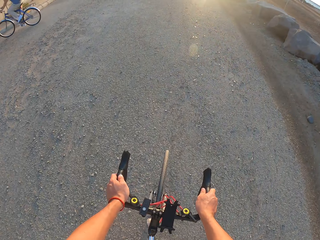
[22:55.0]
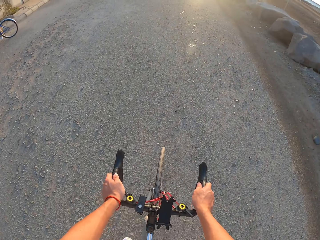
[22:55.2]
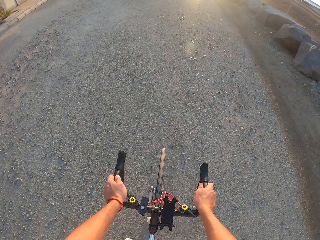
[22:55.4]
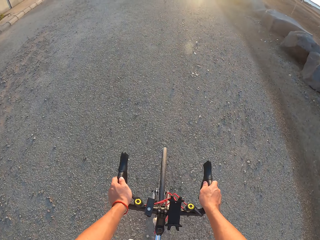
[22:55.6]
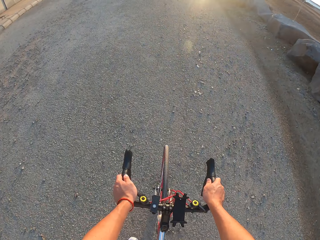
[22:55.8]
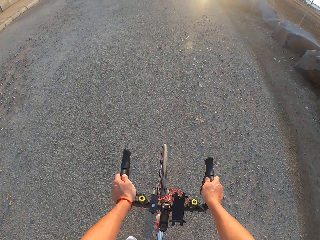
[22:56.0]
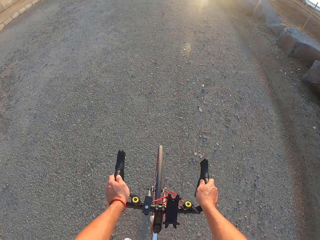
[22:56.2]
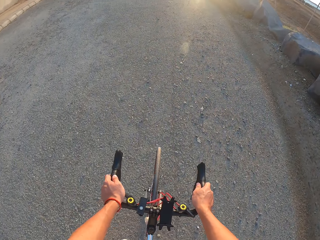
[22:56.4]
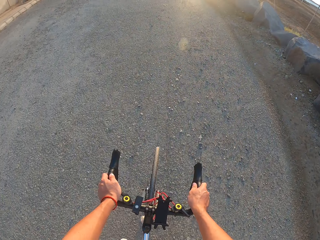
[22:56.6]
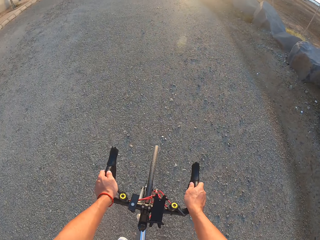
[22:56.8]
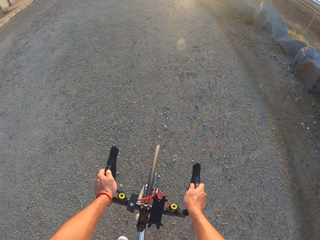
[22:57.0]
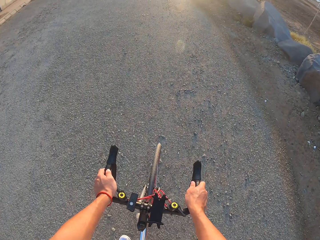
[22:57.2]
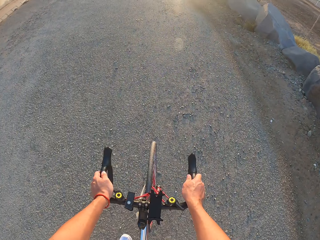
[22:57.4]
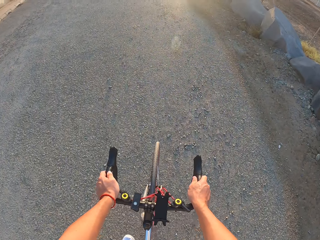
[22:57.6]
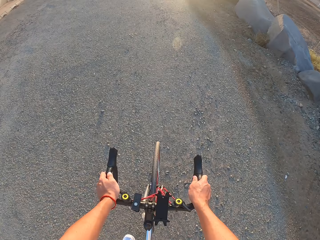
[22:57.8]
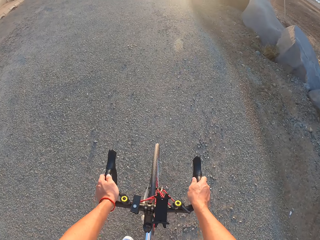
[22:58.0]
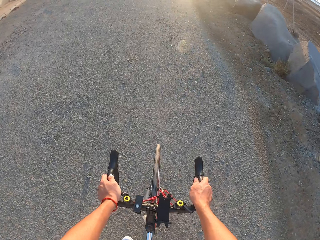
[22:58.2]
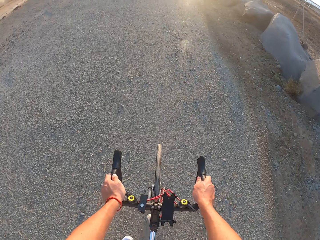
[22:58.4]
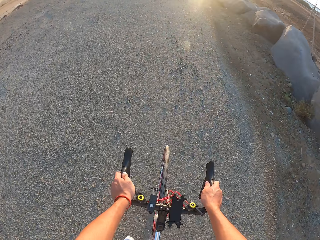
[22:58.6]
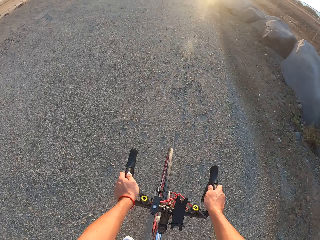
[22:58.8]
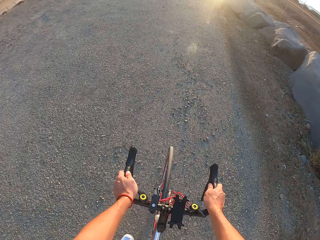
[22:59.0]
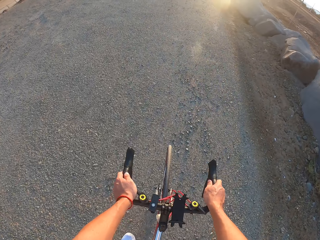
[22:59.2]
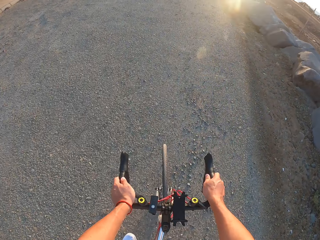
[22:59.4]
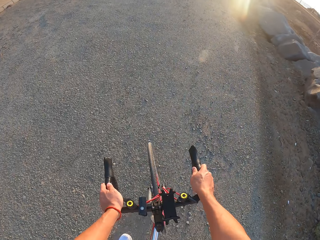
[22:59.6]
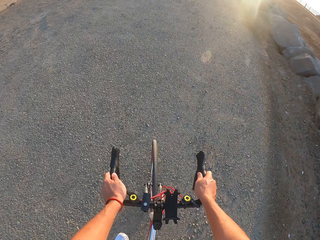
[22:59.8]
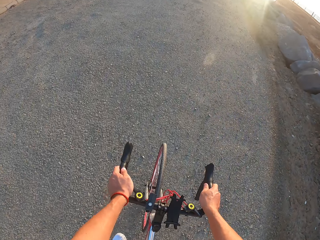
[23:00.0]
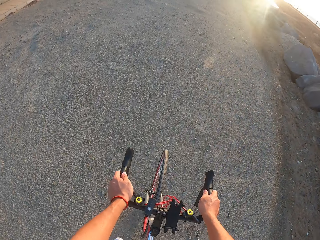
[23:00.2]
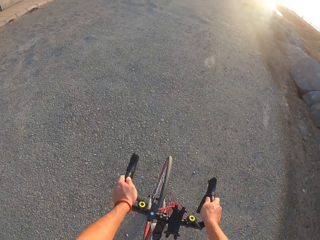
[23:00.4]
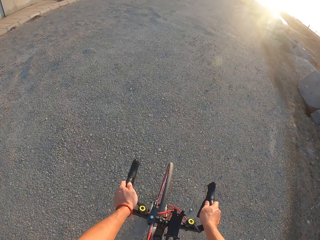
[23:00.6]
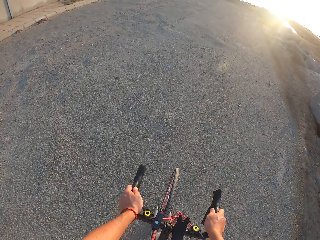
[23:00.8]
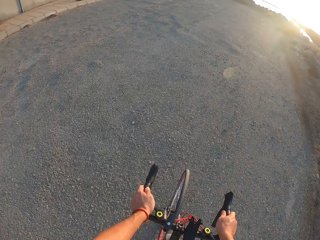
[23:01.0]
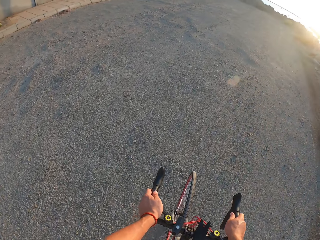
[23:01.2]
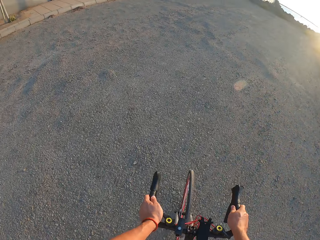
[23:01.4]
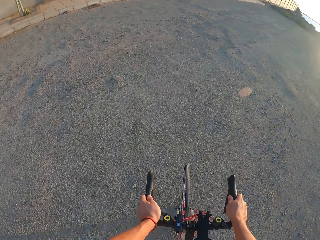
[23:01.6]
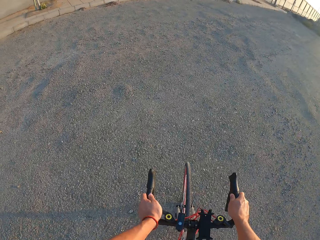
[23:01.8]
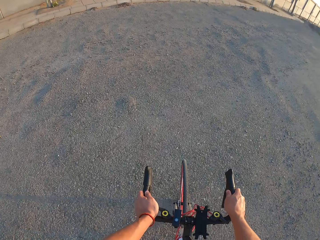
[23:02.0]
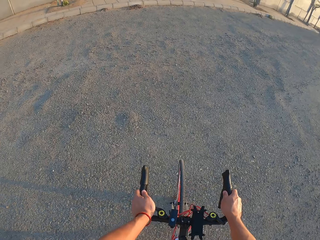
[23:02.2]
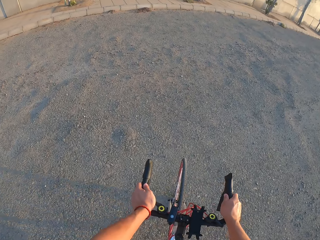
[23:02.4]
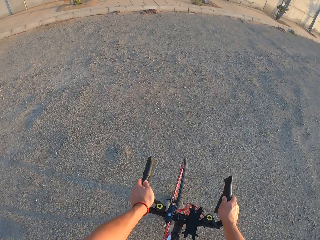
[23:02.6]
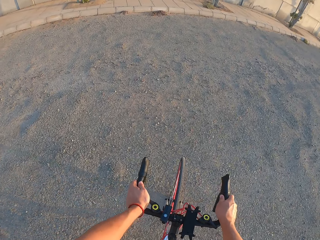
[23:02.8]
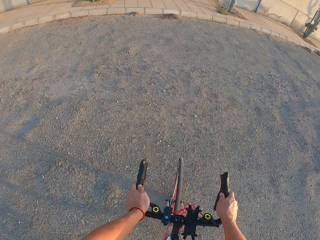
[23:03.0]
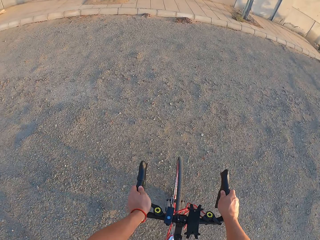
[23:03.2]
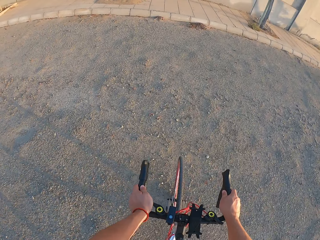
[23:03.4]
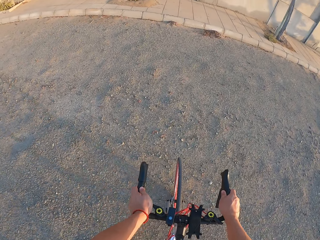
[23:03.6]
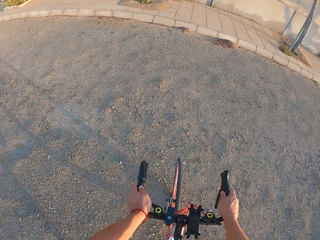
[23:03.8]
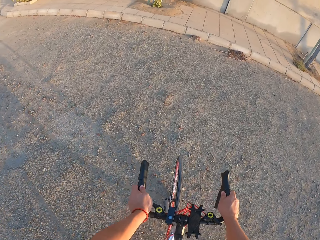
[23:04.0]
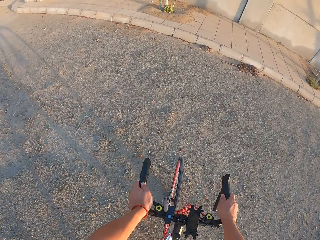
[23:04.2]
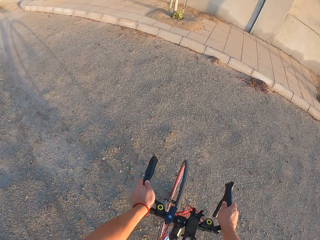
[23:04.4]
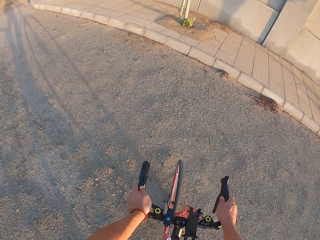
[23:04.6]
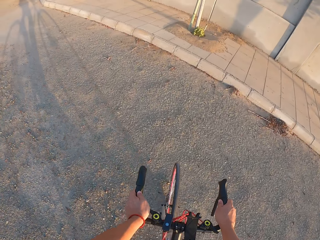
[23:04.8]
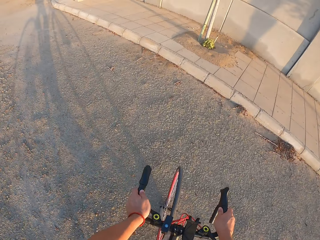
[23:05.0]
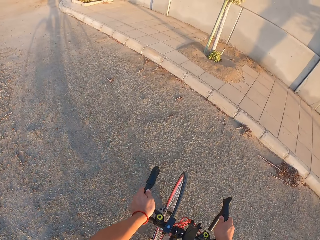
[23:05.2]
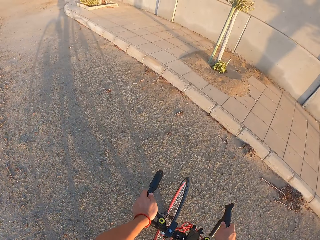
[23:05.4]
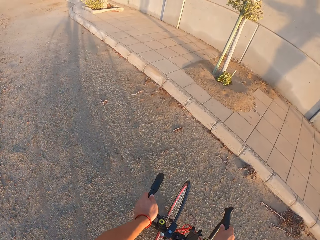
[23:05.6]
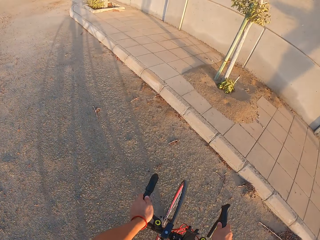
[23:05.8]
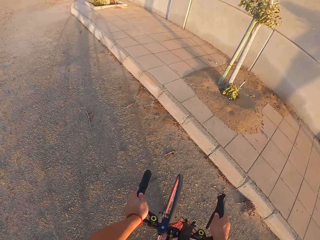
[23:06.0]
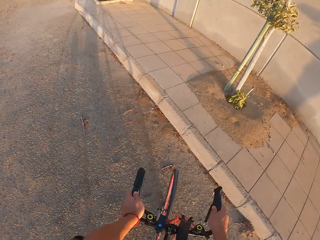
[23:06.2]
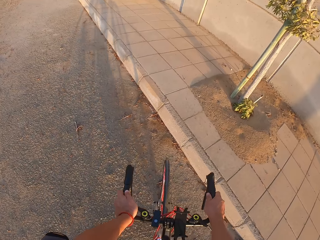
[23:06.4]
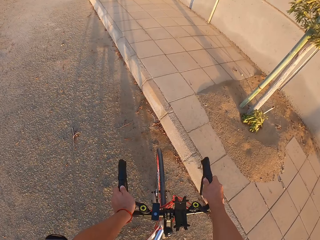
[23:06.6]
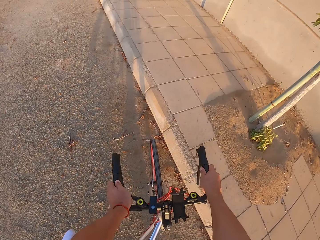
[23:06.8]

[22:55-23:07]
The camera wearer rides the bike.

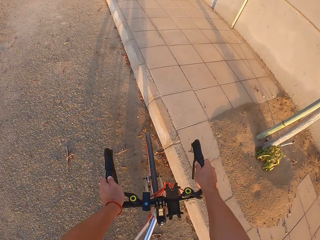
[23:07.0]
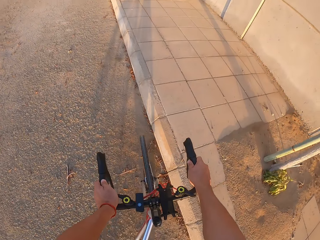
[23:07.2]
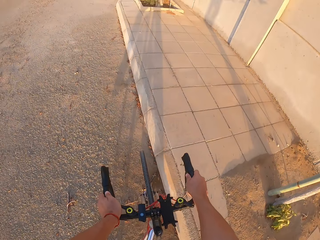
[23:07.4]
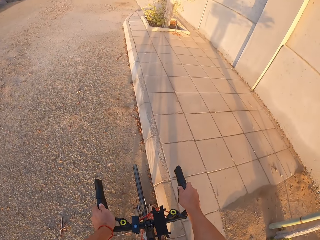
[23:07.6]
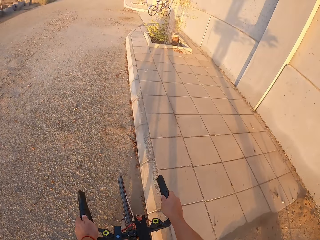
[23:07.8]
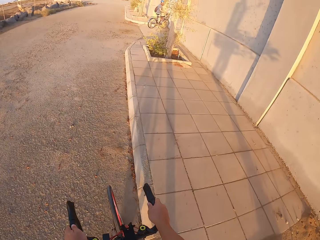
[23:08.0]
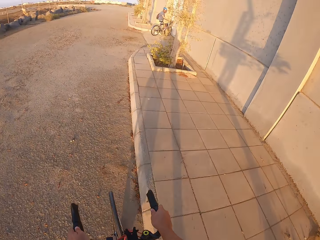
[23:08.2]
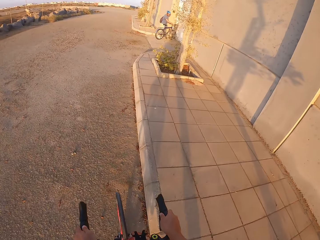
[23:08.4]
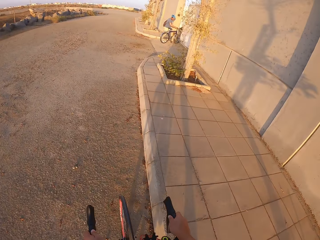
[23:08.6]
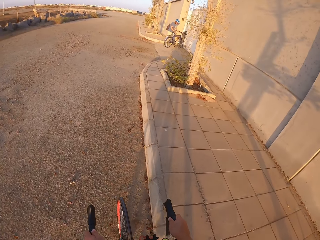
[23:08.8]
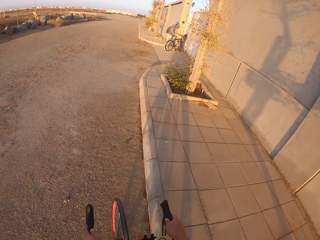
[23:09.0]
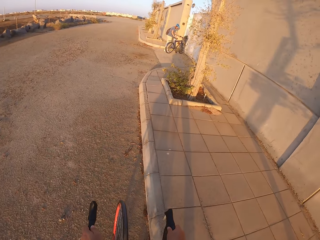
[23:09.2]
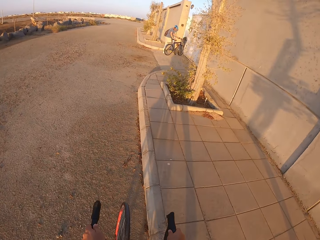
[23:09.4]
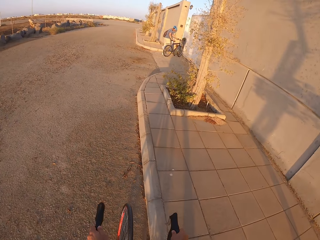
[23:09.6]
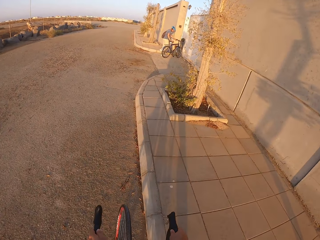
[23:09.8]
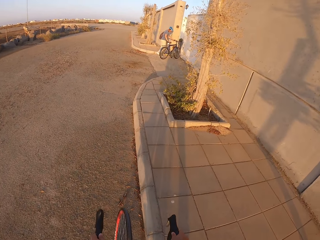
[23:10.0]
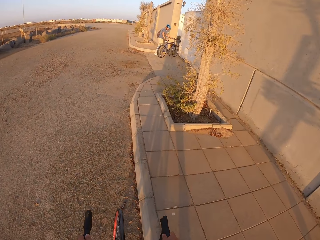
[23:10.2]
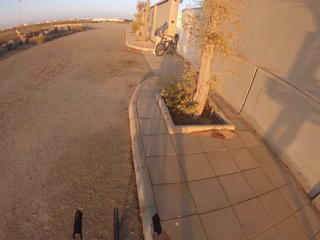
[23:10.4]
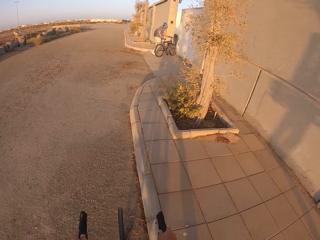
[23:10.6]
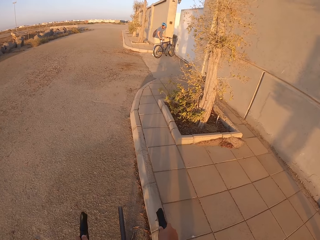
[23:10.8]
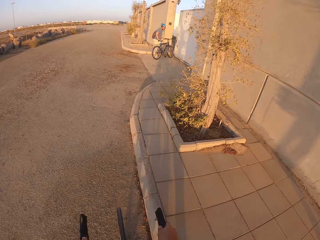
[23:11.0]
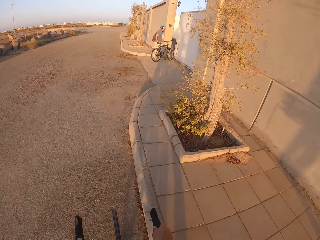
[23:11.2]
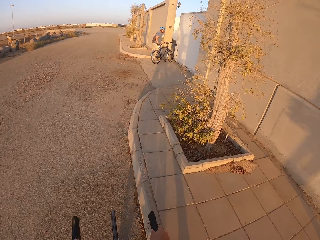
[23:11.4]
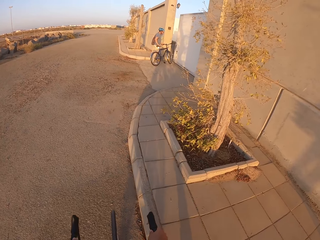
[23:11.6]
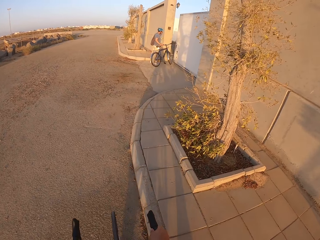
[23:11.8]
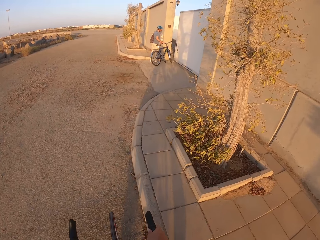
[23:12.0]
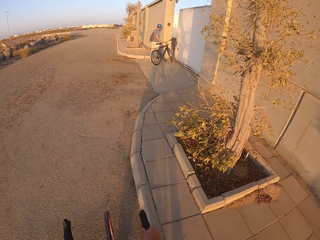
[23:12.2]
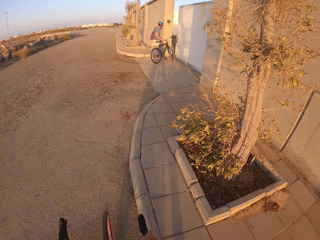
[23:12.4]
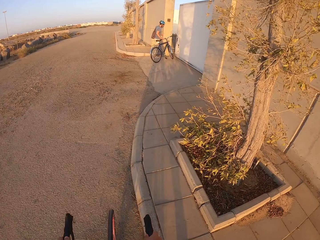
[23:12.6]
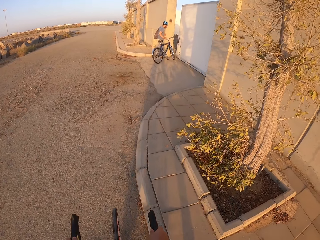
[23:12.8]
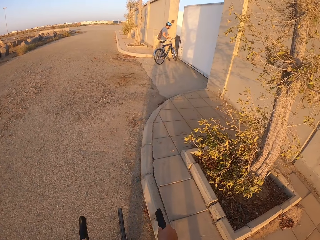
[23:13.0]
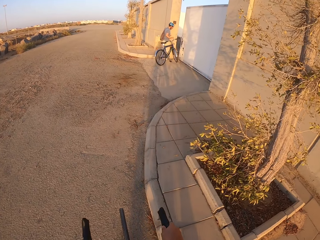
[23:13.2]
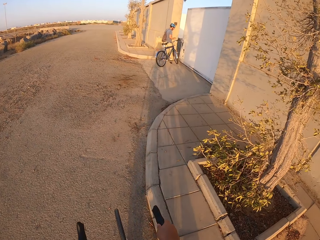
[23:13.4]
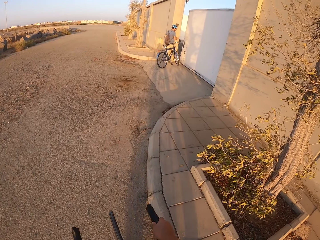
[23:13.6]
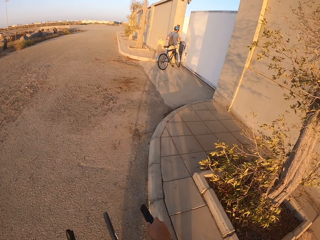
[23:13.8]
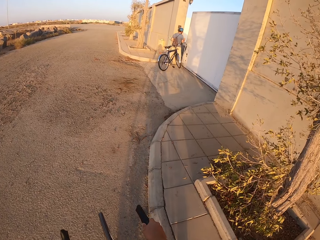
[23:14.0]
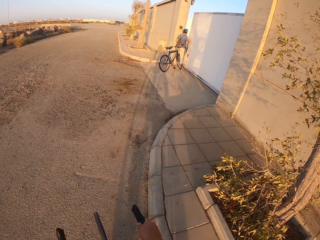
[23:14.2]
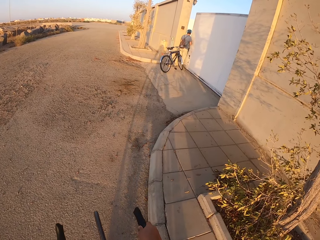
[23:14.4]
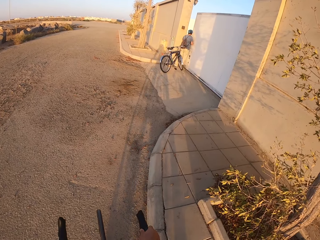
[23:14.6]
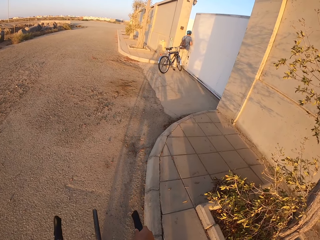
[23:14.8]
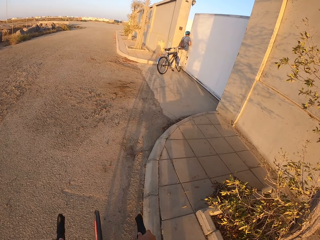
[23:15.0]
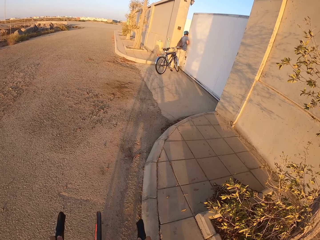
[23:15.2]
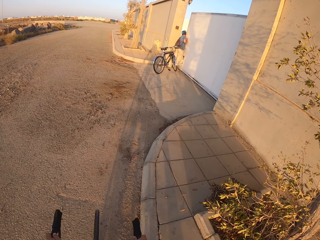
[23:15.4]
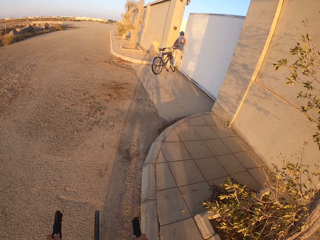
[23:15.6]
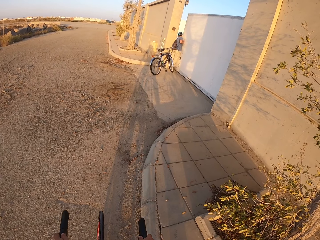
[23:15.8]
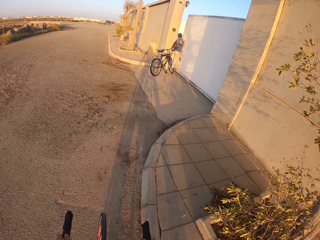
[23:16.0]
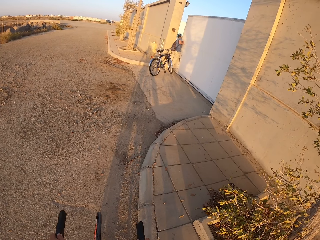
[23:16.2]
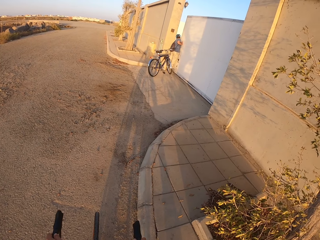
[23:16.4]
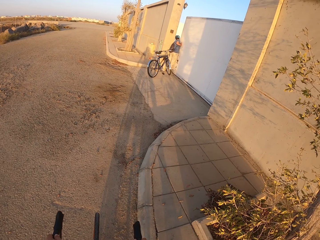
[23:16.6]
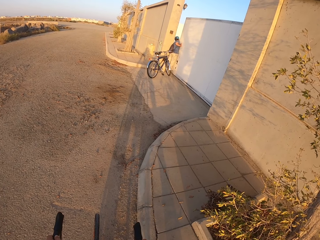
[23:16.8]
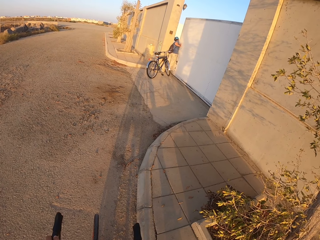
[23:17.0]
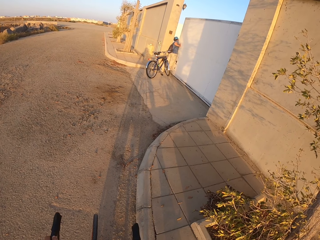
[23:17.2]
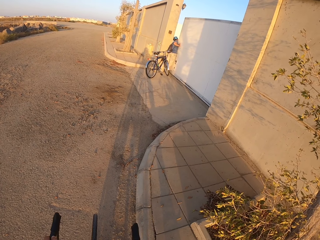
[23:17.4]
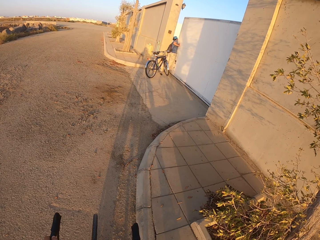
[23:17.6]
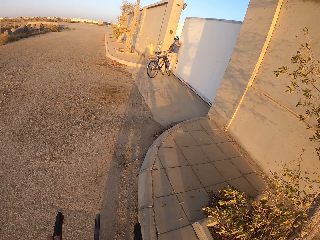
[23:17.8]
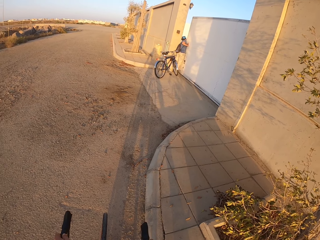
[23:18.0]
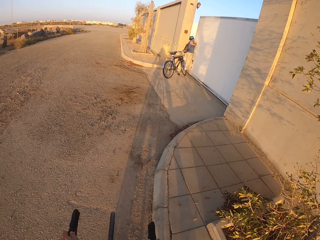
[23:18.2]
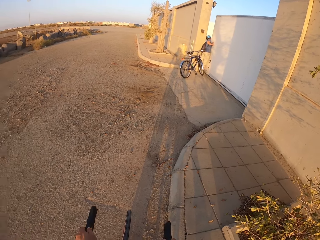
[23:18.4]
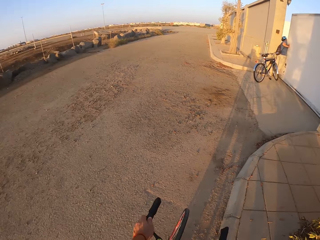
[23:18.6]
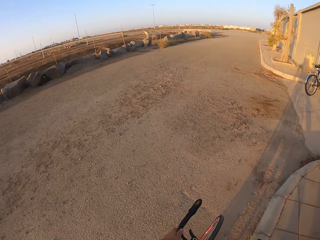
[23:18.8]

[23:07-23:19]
A man stops the bicycle. The man walks around and opens the door.
